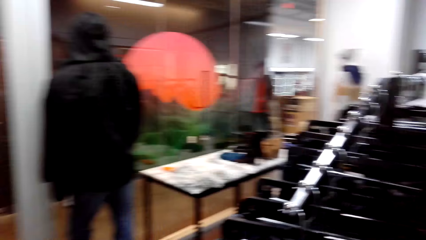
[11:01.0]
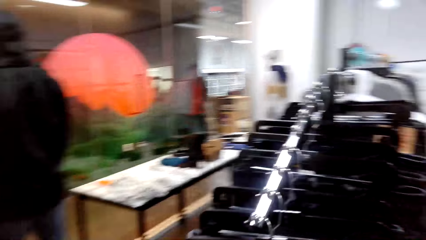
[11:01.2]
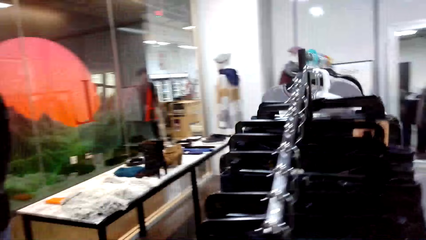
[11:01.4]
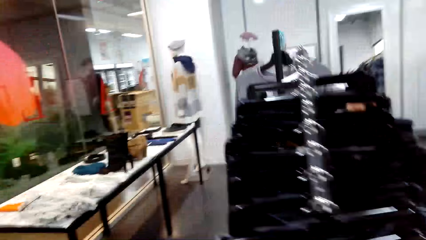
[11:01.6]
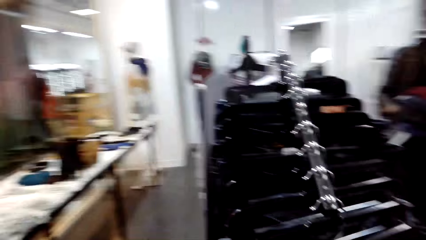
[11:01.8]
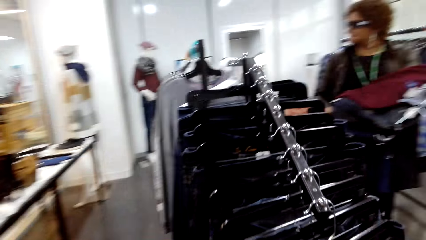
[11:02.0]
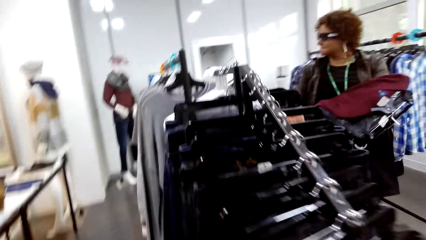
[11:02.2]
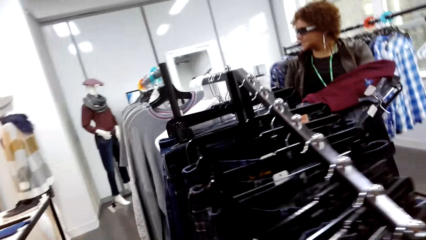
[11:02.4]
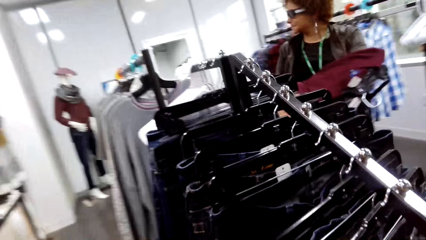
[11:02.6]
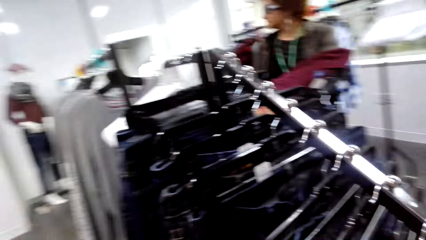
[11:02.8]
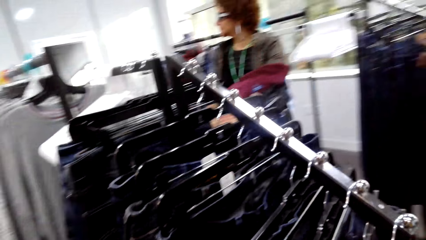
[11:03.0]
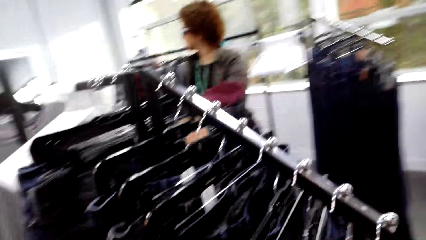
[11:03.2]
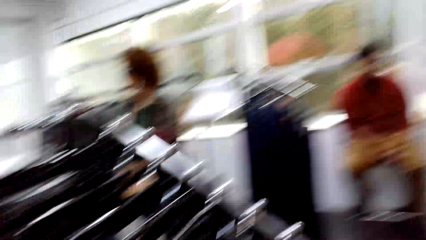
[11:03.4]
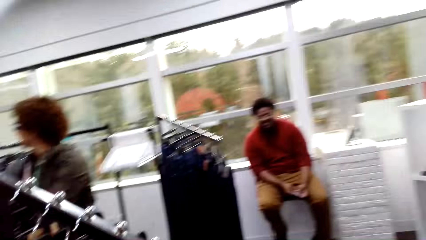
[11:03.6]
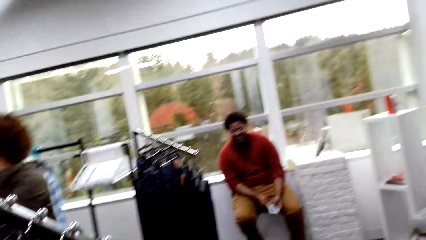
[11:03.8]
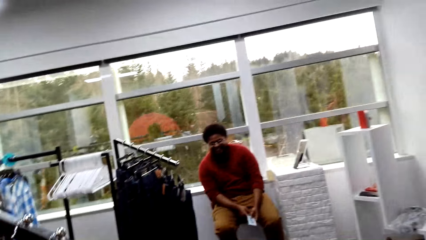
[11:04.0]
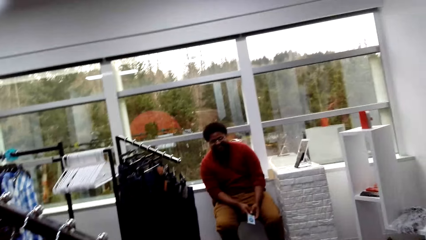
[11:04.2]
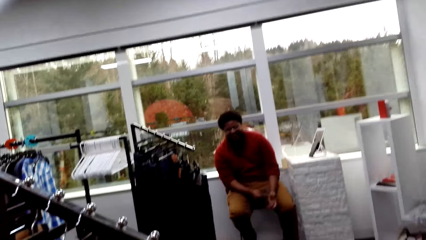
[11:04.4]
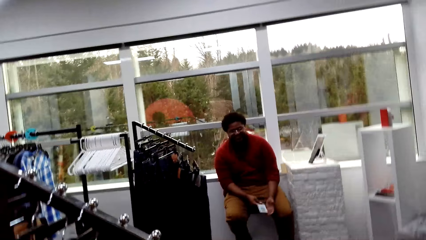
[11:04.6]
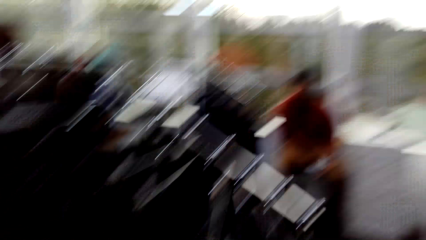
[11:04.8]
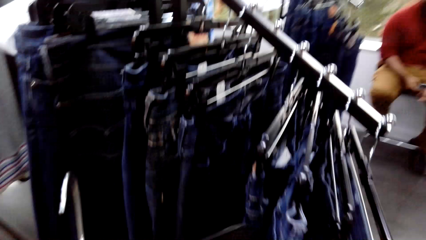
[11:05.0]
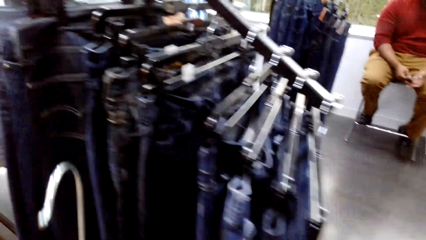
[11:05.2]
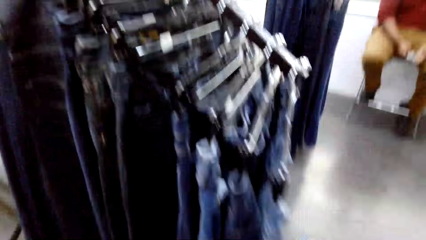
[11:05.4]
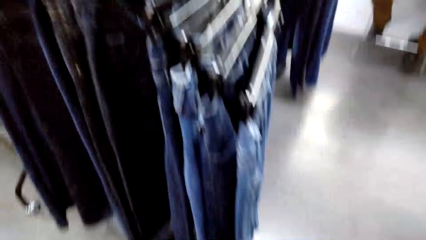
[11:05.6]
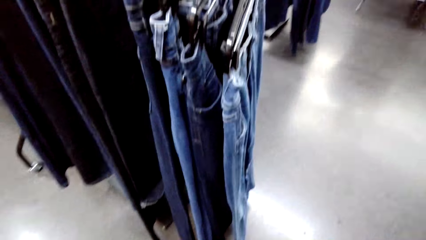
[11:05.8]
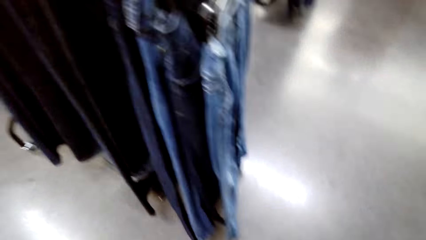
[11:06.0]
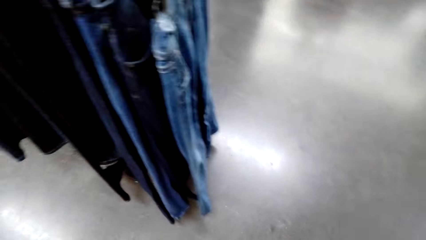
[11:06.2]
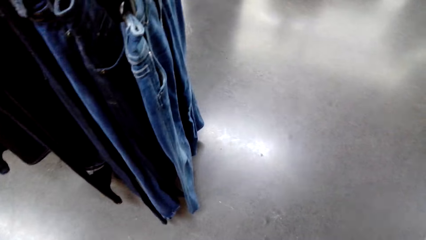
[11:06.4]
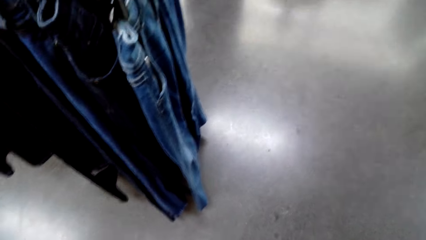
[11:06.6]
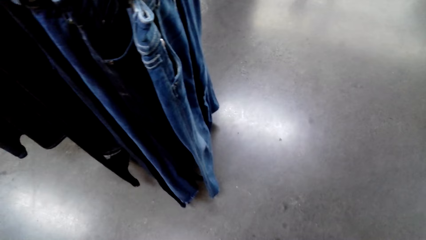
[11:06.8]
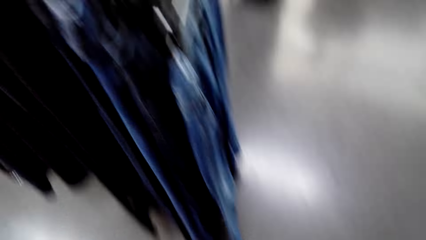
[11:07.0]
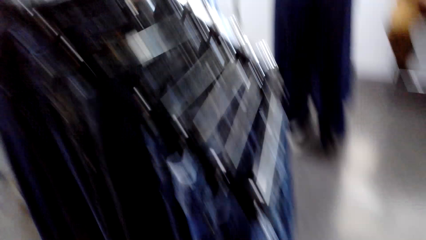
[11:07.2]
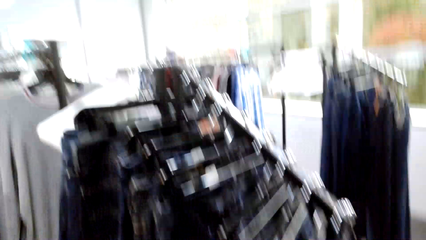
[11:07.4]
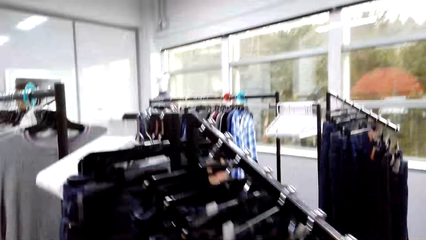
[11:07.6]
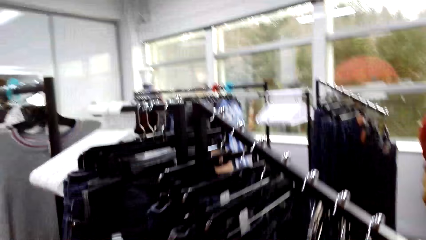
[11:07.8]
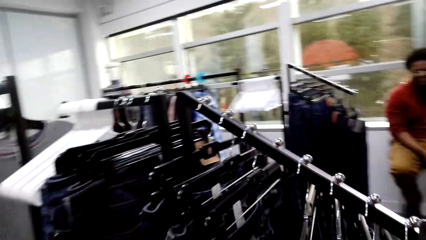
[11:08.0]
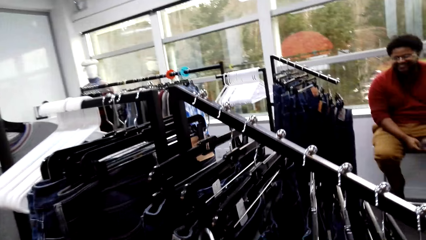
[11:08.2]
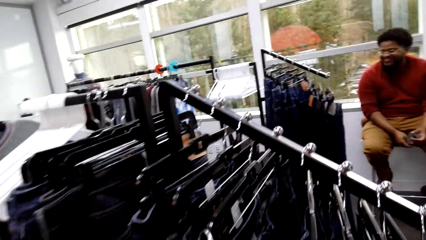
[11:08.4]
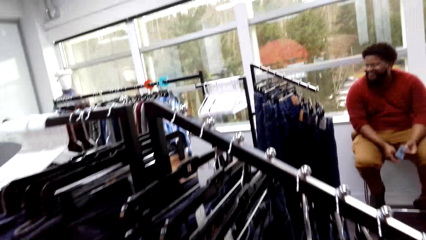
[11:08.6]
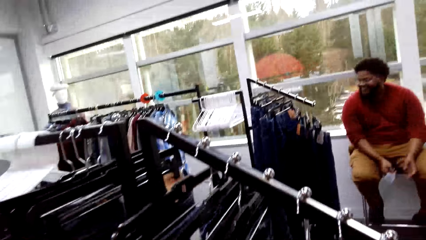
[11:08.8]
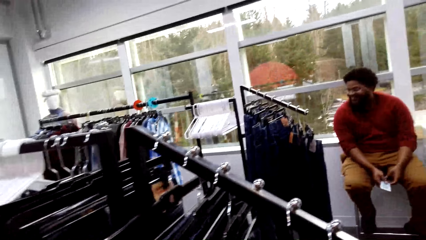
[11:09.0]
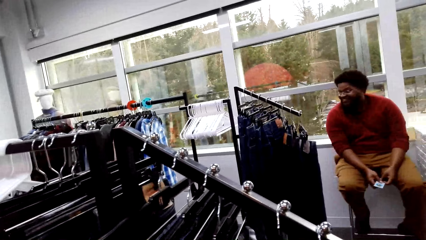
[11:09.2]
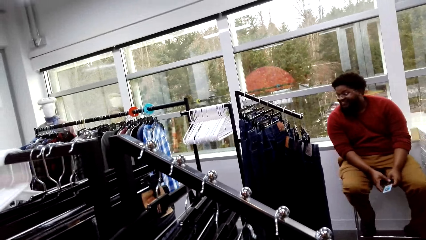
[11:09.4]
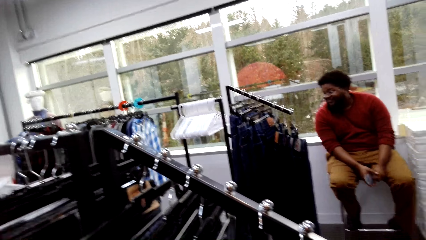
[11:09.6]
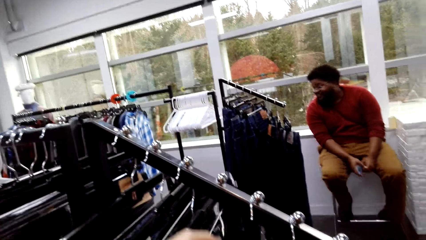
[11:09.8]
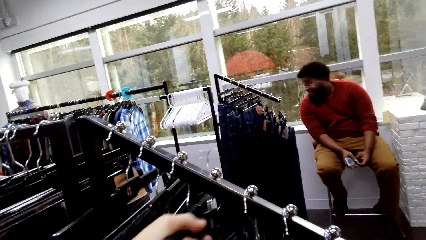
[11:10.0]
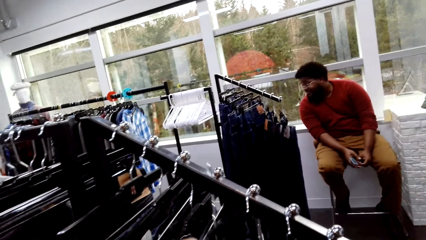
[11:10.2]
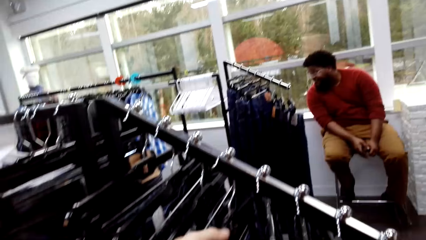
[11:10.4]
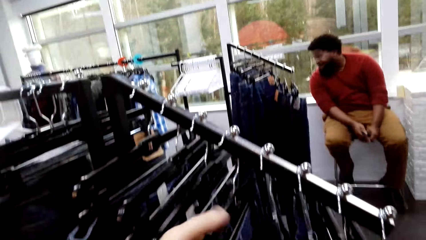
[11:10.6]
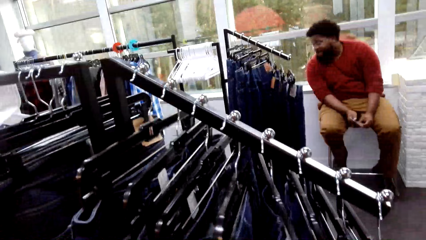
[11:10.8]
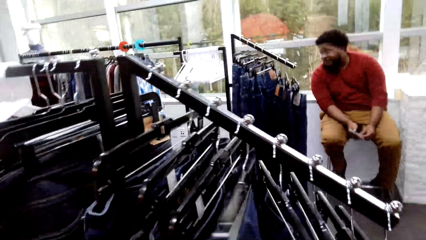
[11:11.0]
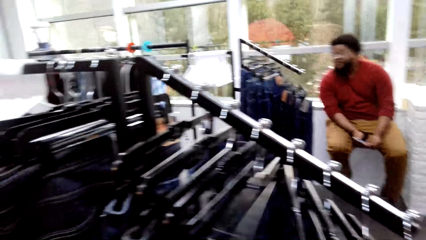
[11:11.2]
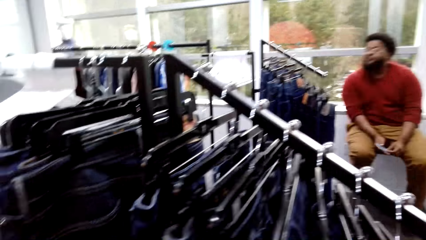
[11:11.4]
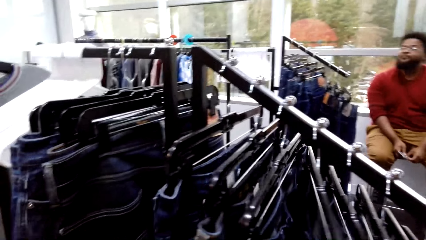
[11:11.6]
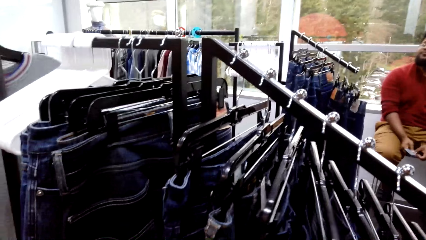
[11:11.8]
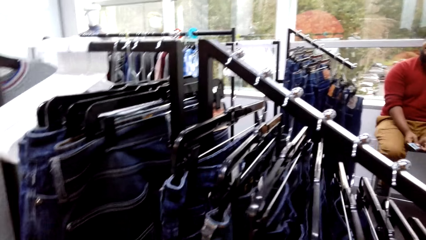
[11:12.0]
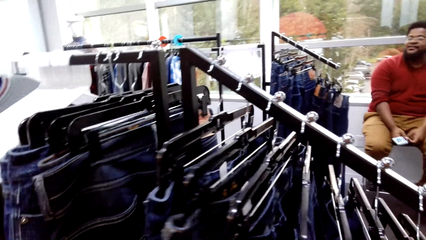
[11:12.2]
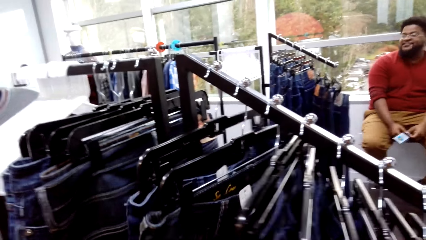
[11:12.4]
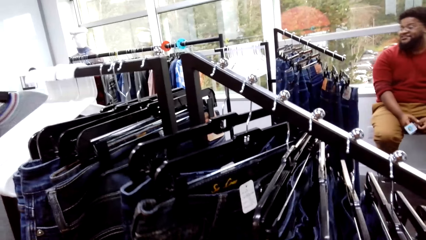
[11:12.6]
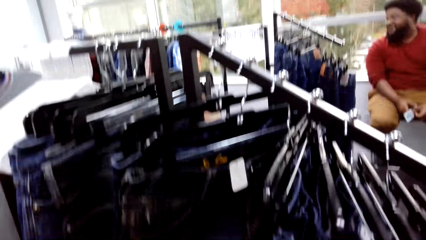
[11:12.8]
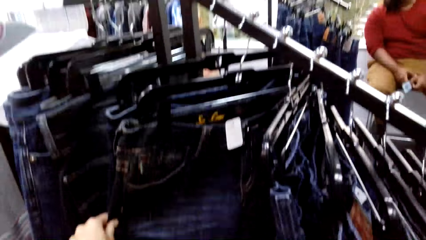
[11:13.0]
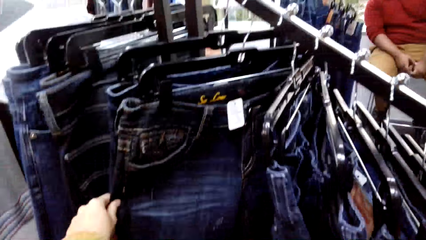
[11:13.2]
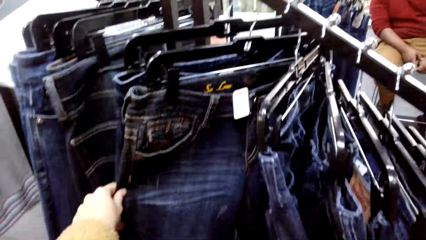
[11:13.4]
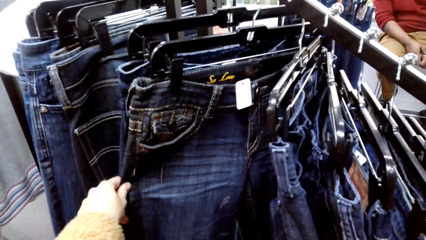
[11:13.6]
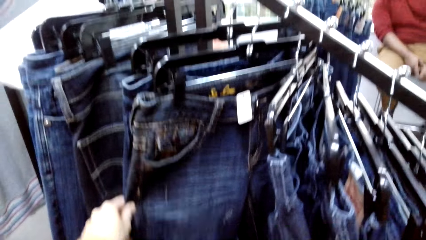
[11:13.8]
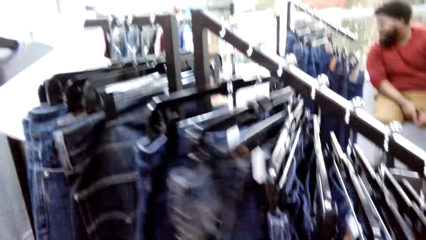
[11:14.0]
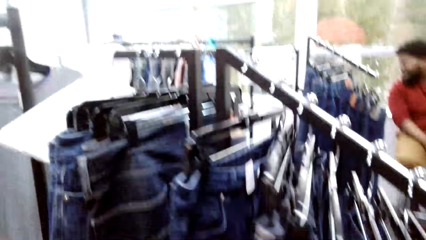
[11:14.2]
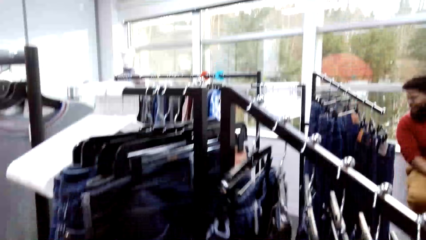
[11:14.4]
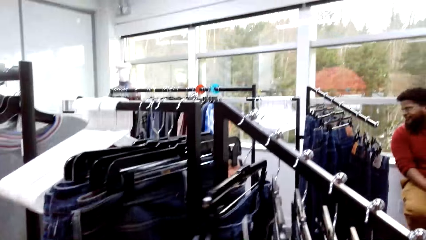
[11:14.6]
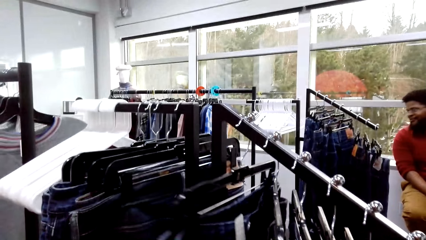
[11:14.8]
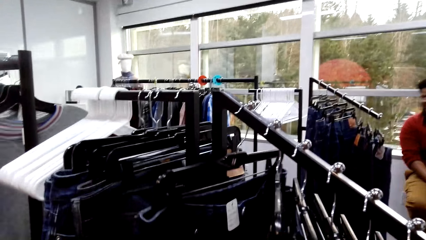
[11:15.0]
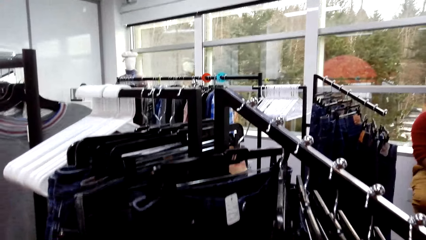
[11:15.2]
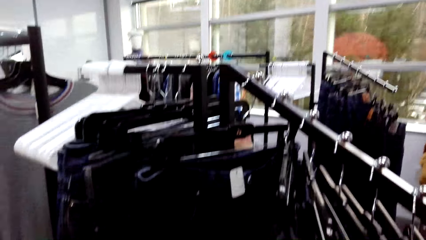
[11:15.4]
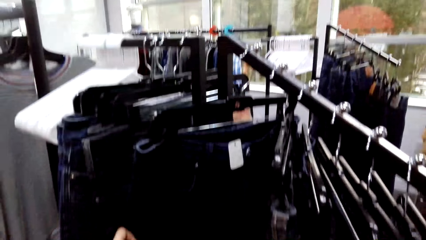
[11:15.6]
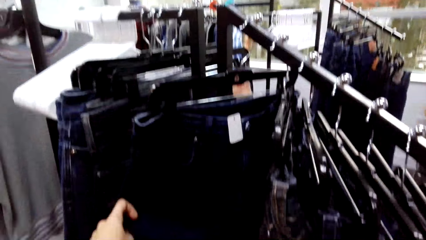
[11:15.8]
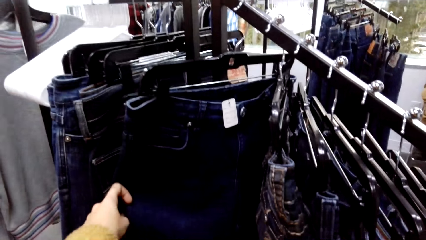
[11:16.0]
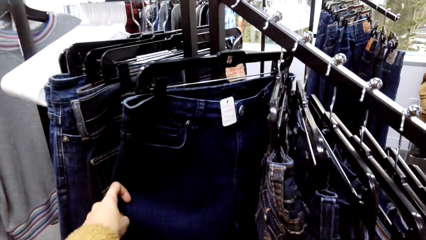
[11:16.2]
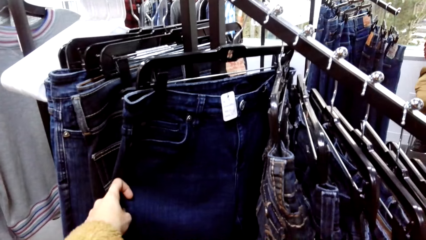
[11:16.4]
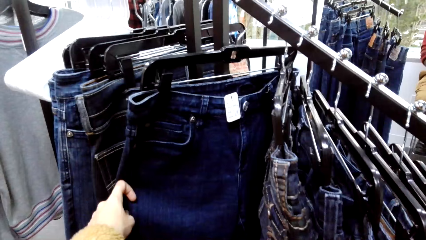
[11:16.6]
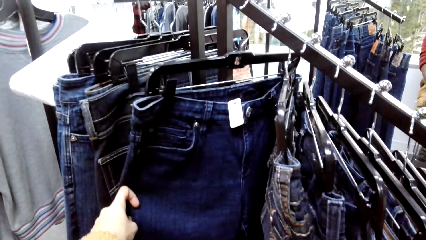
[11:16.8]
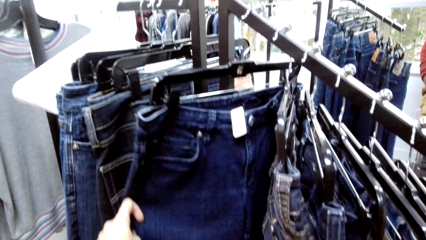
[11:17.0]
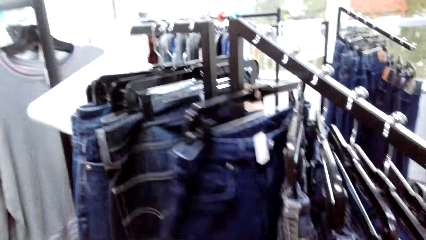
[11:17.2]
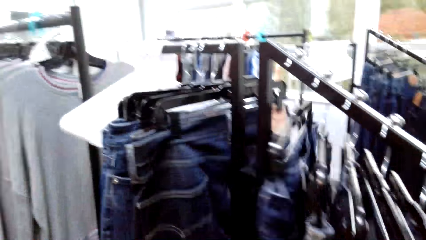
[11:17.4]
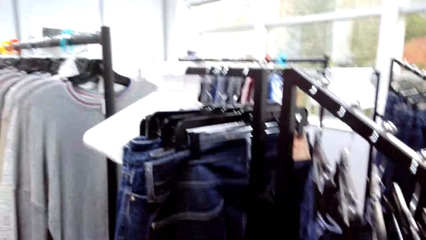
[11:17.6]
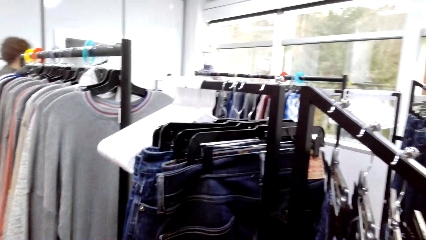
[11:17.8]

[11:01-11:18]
The camera wearer walks away from the mirror. They look around the boutique. They take back the pant to the rack. They look at the clothes.
